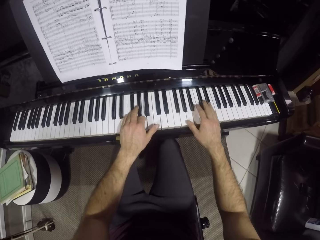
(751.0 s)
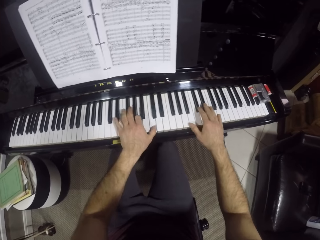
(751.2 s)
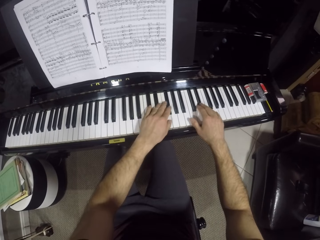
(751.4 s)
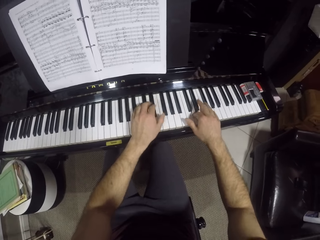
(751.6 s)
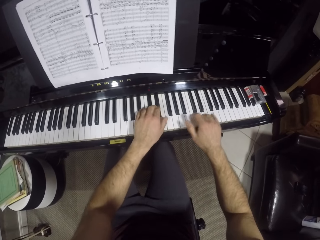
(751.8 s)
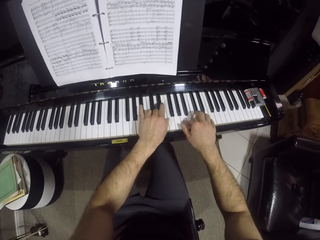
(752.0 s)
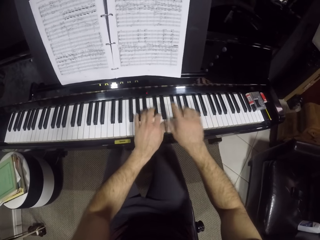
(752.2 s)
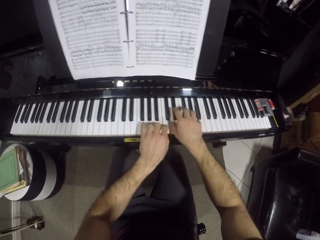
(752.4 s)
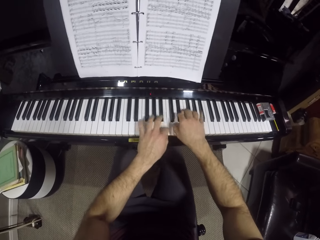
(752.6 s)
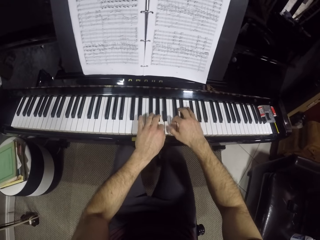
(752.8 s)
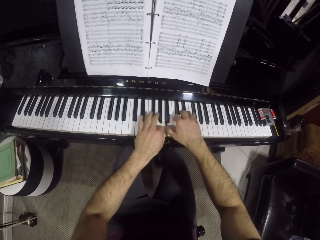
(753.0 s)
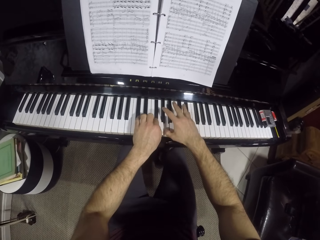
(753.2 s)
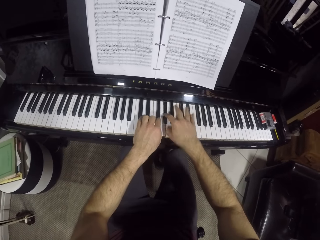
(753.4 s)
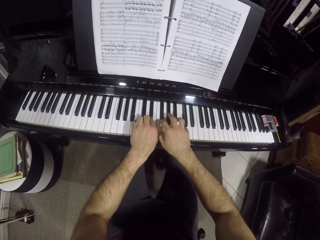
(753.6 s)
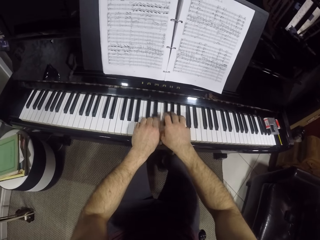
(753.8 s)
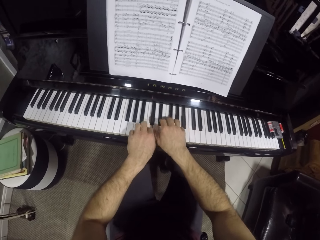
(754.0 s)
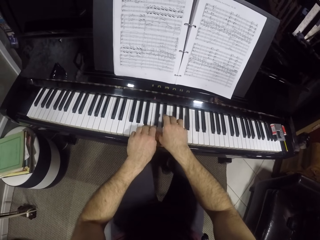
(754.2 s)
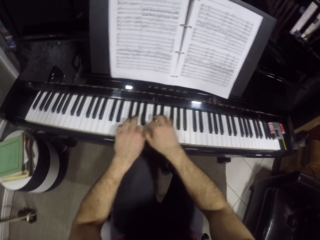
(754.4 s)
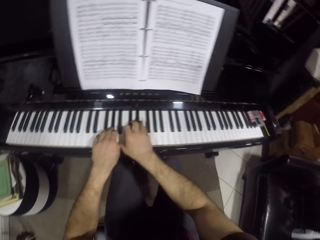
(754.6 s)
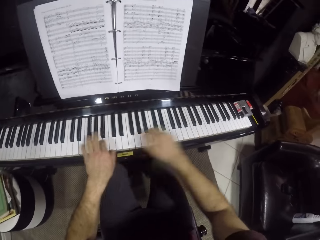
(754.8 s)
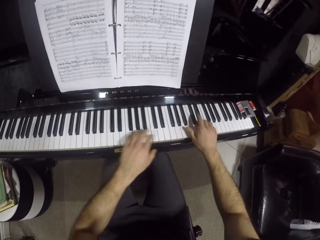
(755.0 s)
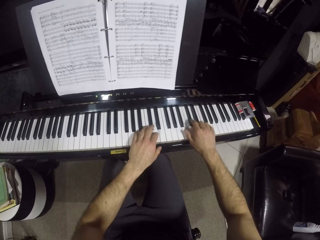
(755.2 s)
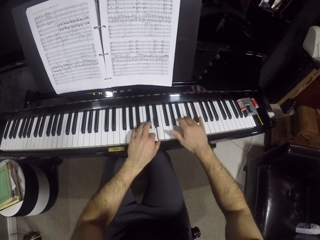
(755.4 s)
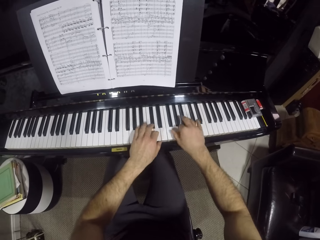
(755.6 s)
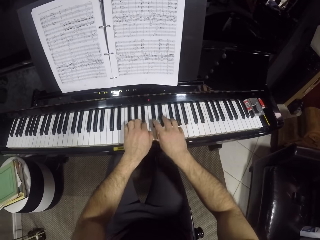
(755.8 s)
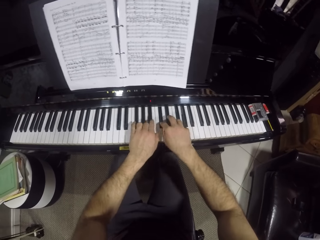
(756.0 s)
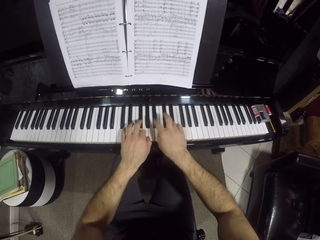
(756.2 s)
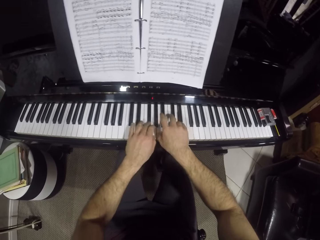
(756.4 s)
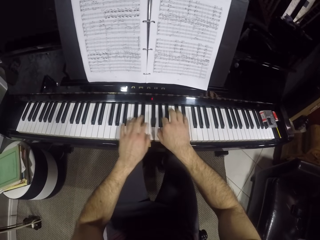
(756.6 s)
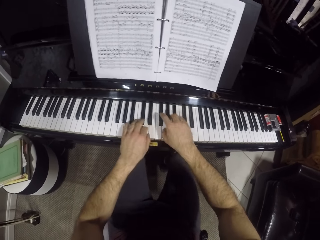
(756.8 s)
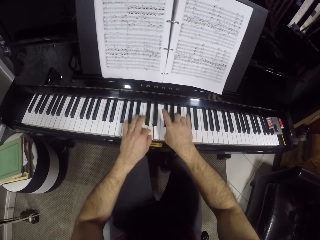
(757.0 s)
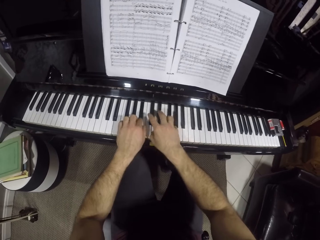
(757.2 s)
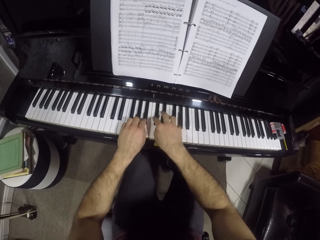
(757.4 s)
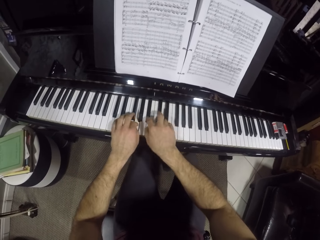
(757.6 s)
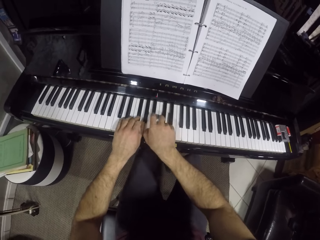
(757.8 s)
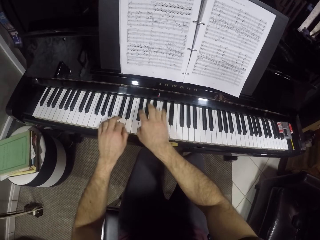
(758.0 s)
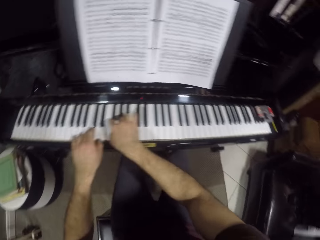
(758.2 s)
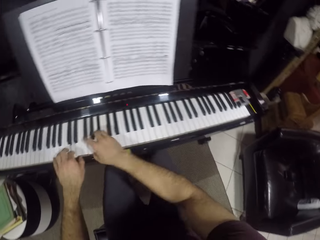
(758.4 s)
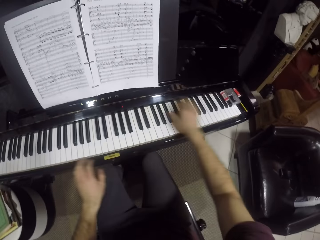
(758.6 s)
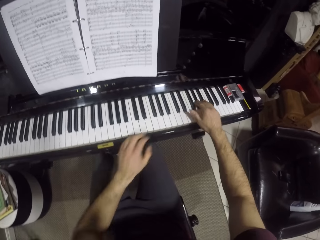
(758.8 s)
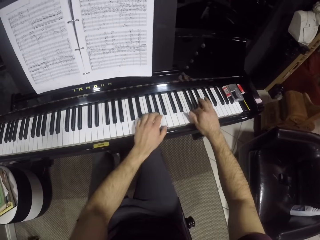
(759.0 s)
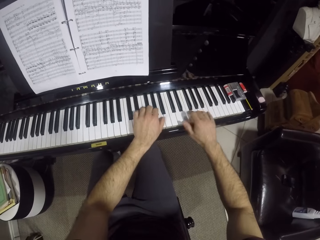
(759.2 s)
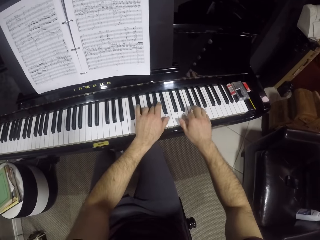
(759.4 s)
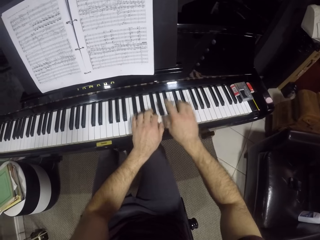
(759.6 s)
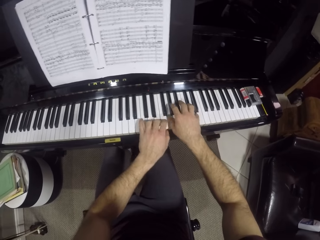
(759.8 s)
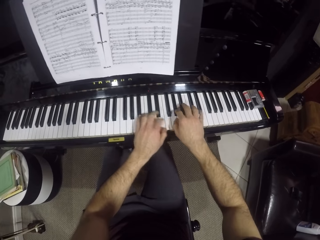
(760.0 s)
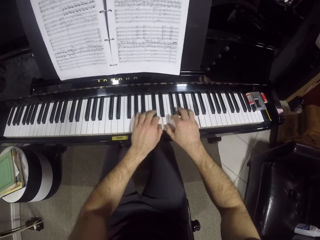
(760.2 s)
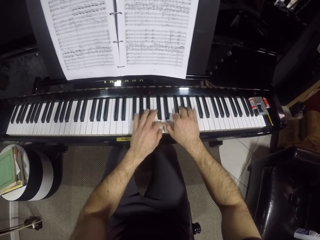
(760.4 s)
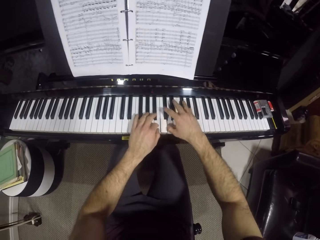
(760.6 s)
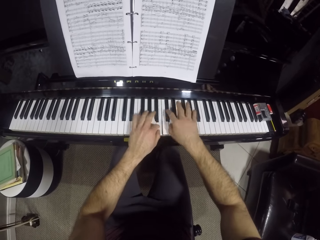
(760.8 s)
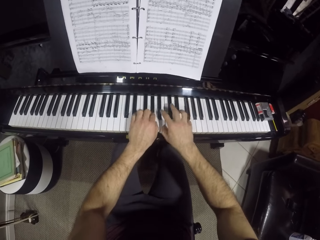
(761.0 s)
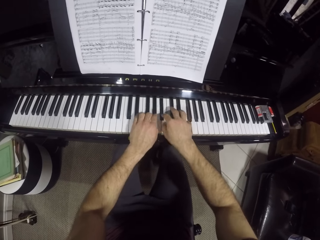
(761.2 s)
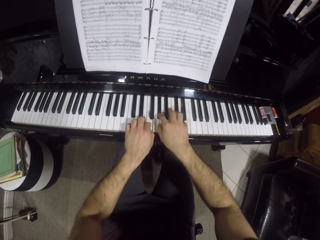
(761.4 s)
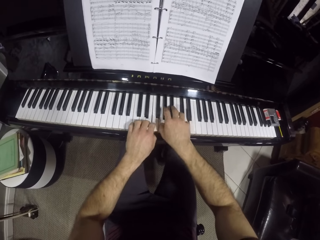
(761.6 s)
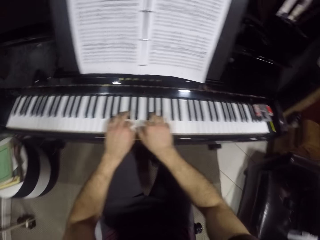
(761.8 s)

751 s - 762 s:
The camera wearer presses the keys with both hands repeatedly.

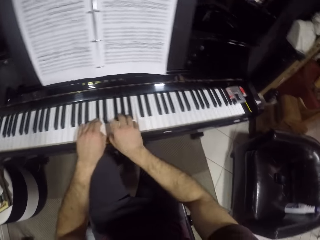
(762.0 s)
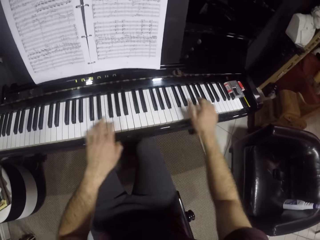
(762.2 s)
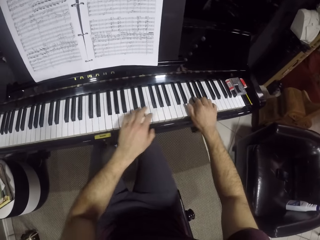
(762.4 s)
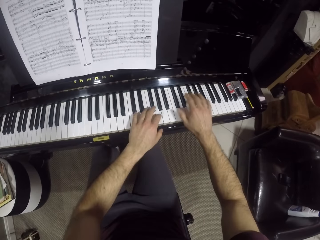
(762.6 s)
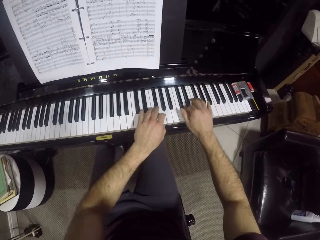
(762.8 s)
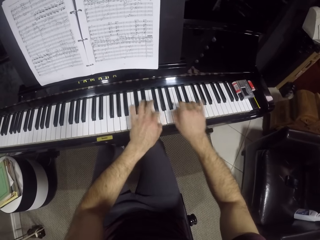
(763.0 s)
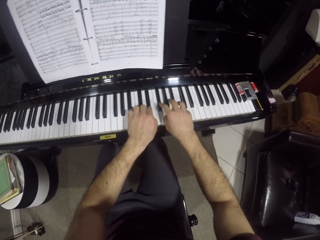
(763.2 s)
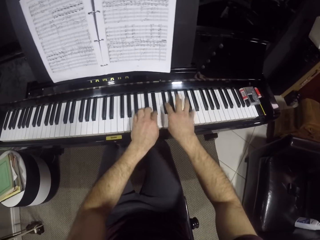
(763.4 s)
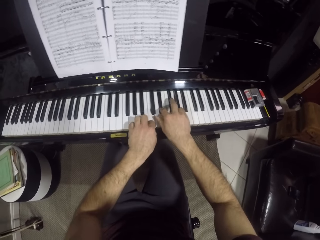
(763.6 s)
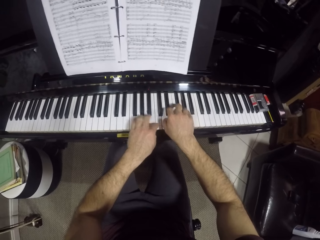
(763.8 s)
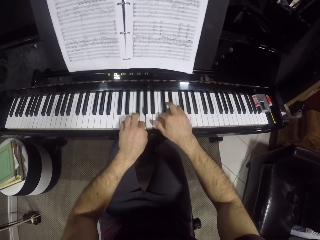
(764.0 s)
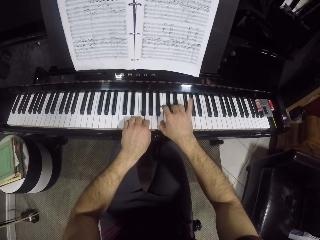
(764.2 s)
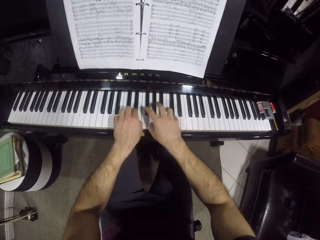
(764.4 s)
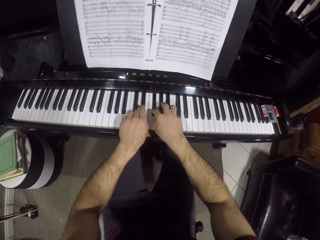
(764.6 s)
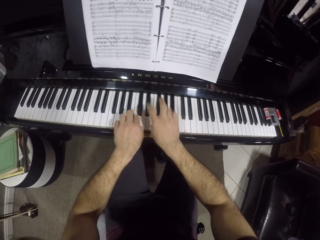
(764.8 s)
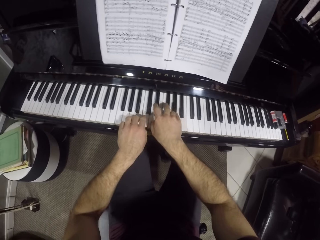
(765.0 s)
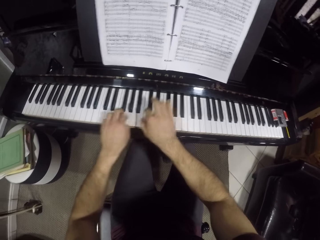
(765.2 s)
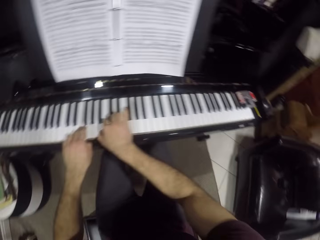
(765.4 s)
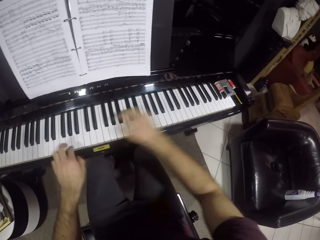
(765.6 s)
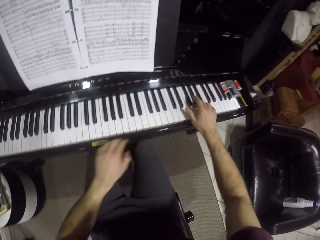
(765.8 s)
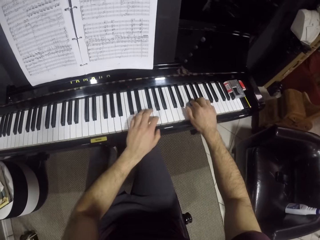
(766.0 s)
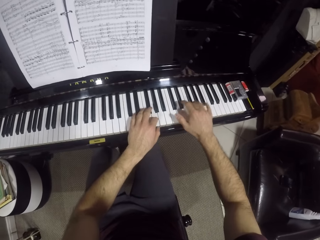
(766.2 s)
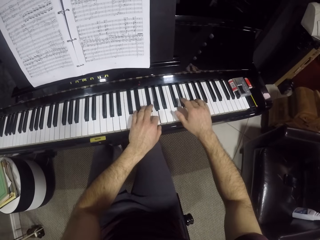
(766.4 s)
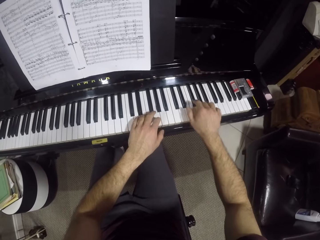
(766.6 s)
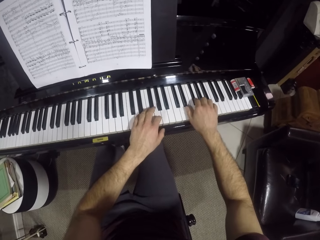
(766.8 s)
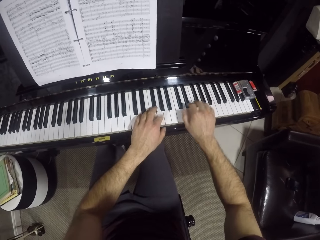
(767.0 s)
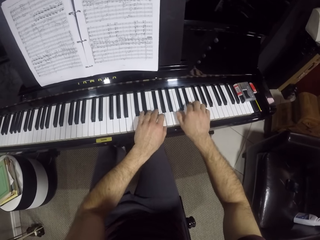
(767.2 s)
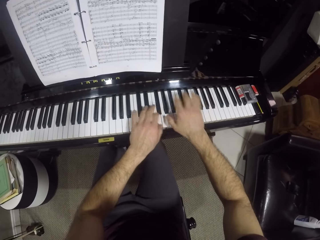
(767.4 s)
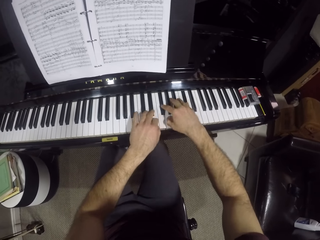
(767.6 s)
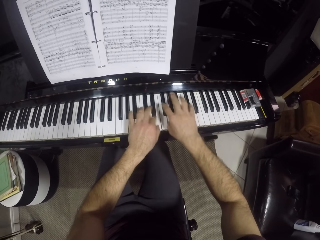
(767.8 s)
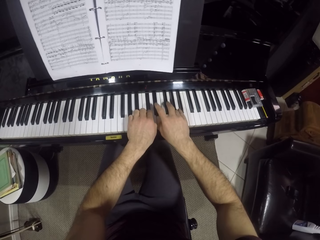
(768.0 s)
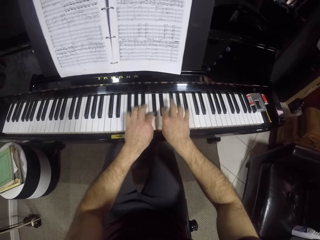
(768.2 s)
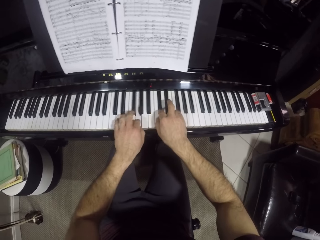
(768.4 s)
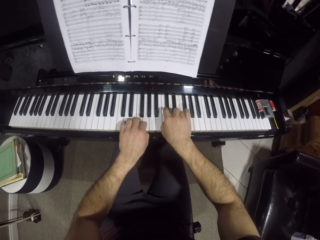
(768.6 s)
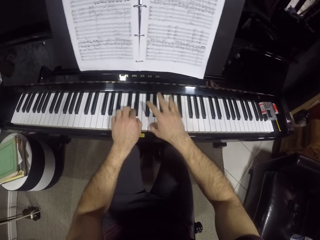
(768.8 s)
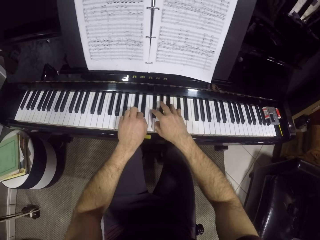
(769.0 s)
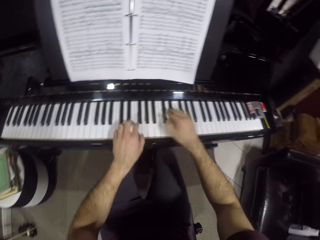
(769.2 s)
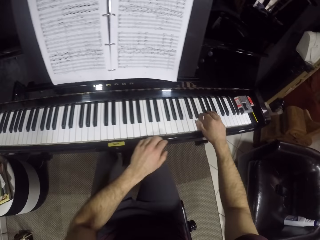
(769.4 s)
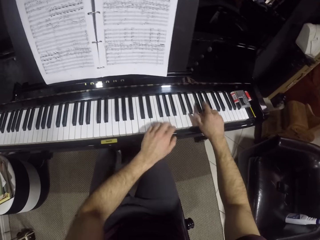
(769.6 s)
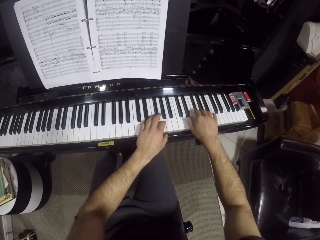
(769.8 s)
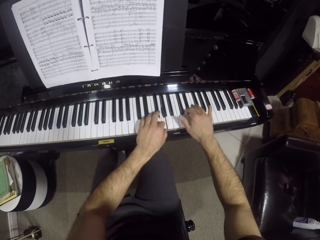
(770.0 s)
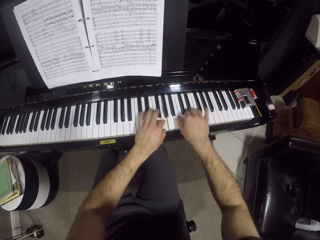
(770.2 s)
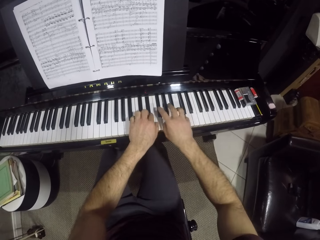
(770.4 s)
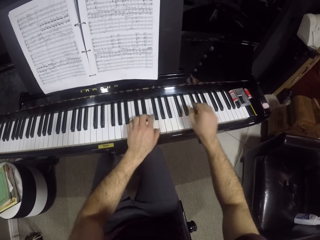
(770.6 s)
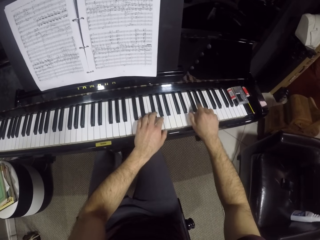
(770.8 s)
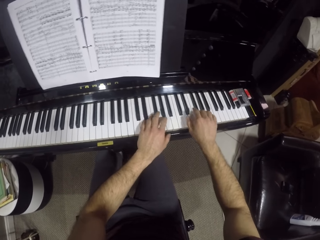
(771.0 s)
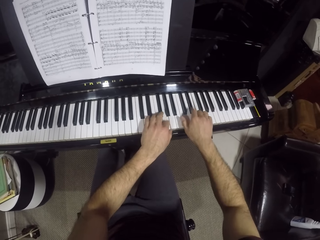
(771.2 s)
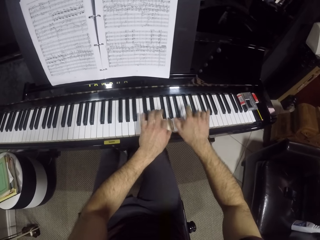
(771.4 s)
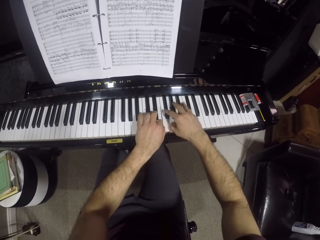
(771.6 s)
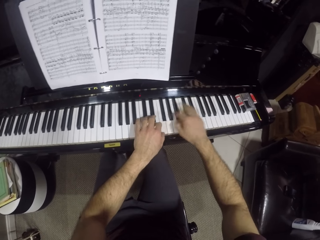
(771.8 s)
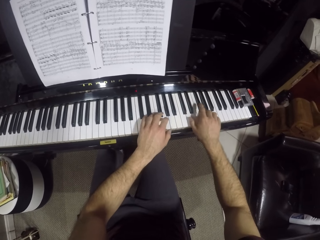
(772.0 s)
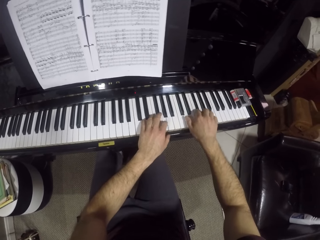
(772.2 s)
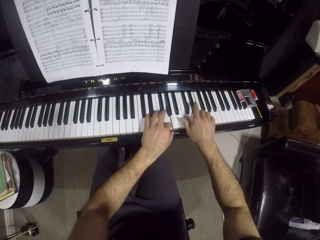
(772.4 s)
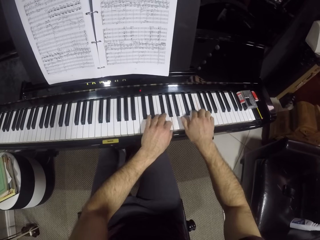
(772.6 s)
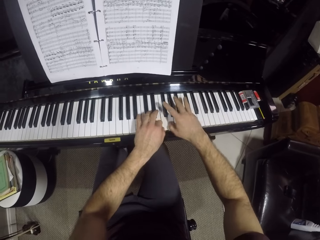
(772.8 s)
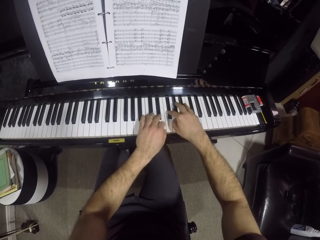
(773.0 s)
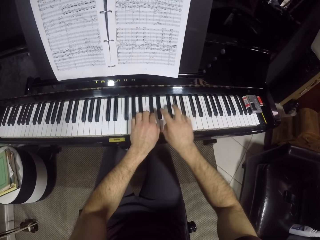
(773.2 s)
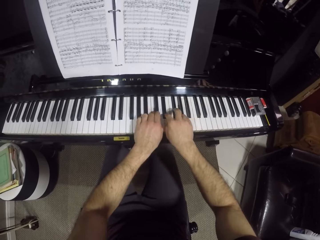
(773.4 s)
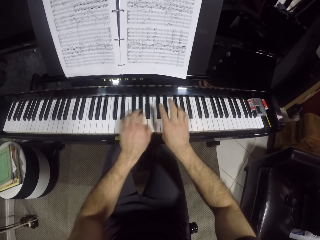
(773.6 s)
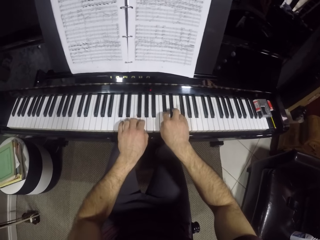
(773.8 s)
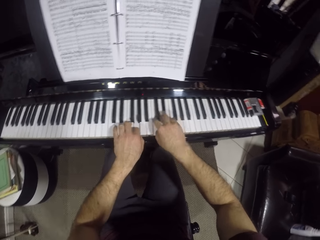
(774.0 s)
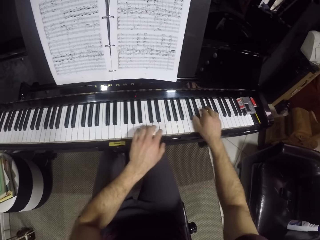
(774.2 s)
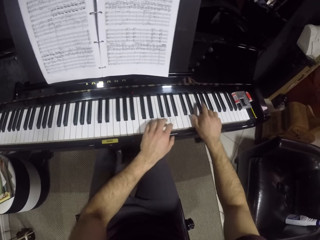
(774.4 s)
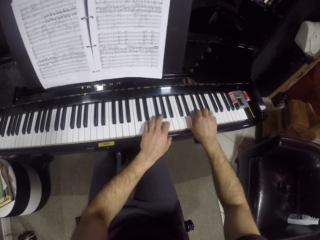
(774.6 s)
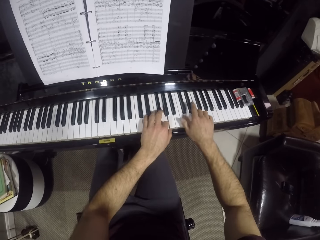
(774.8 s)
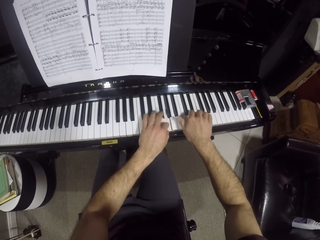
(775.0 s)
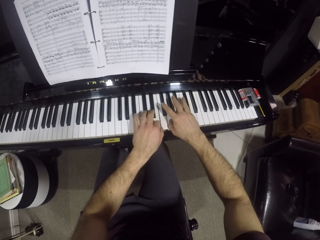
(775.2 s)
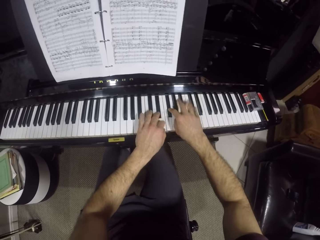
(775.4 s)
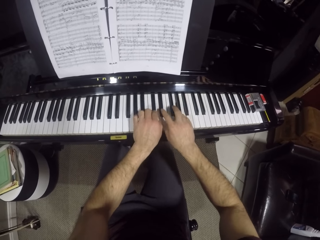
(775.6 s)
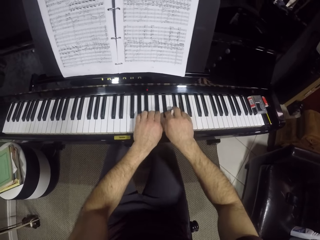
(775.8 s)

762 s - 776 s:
The camera wearer presses the keys with both hands repeatedly.
